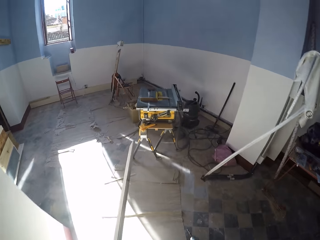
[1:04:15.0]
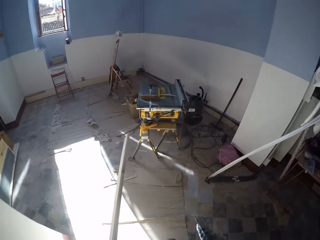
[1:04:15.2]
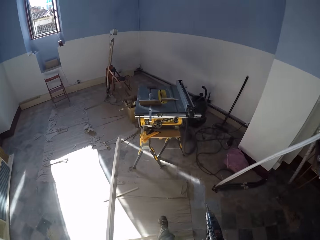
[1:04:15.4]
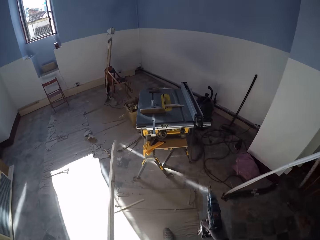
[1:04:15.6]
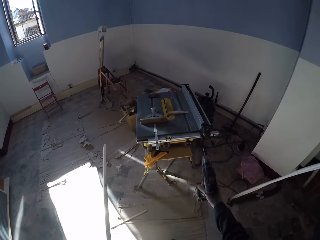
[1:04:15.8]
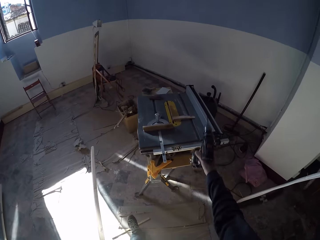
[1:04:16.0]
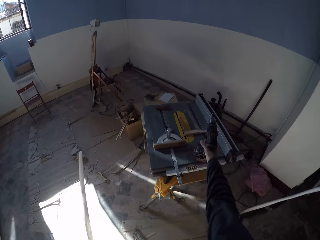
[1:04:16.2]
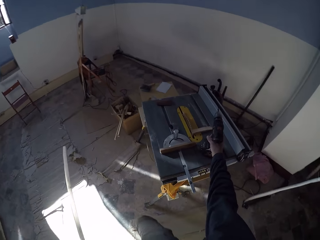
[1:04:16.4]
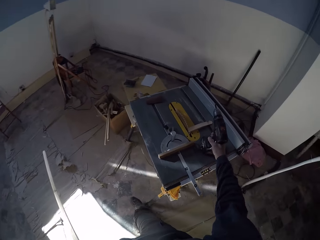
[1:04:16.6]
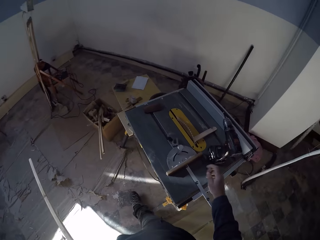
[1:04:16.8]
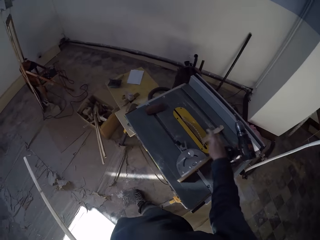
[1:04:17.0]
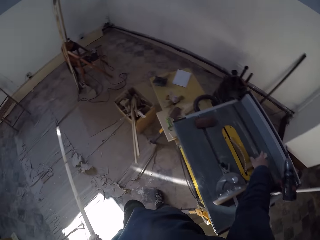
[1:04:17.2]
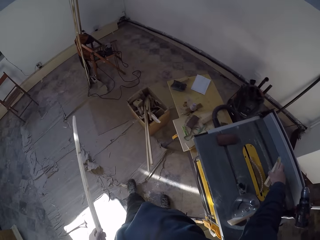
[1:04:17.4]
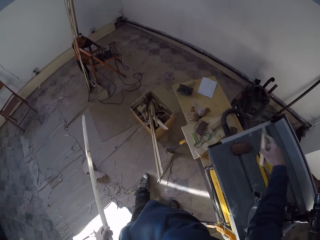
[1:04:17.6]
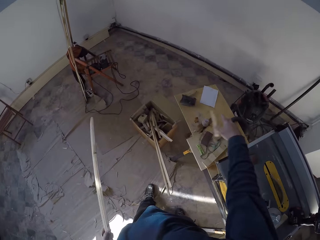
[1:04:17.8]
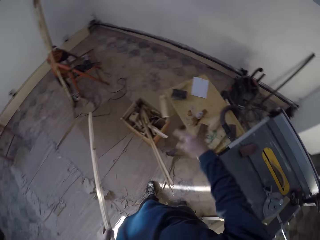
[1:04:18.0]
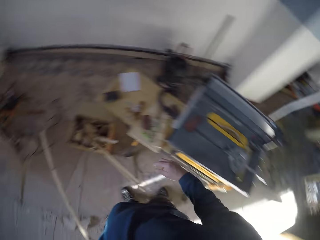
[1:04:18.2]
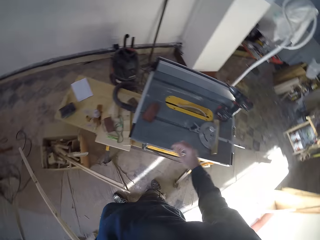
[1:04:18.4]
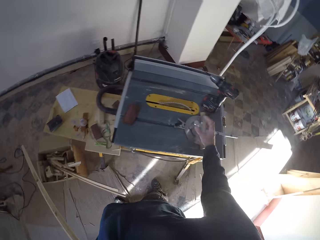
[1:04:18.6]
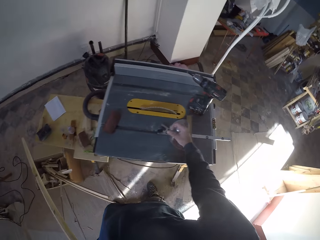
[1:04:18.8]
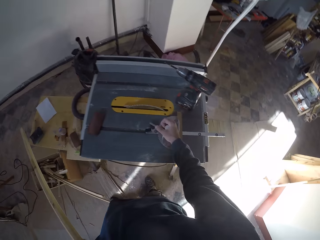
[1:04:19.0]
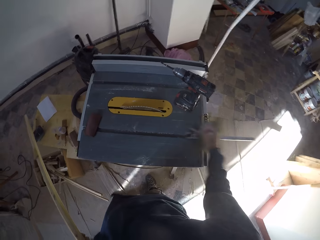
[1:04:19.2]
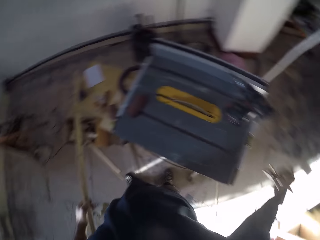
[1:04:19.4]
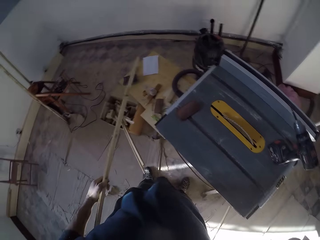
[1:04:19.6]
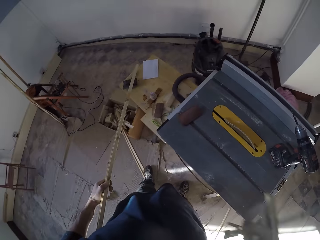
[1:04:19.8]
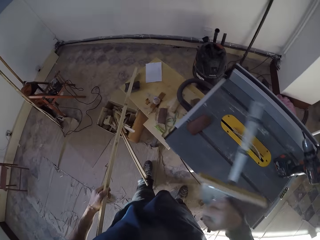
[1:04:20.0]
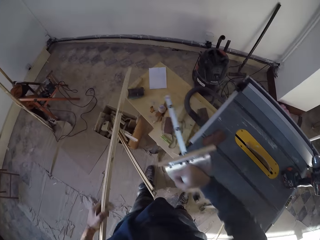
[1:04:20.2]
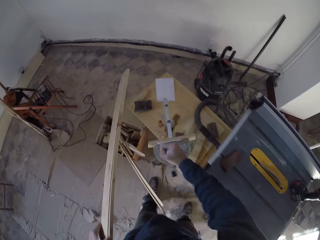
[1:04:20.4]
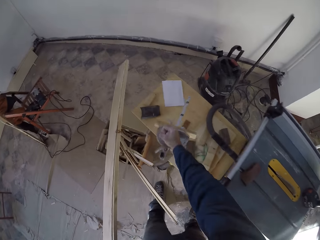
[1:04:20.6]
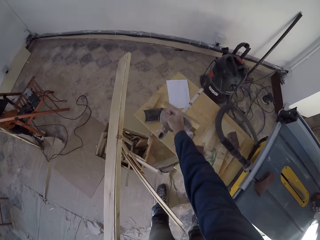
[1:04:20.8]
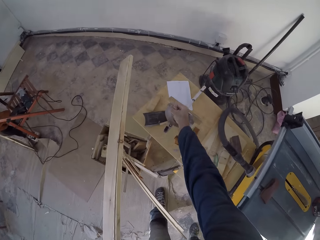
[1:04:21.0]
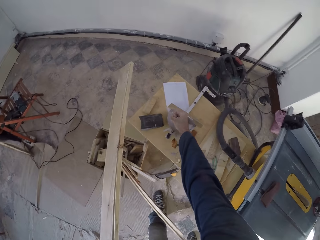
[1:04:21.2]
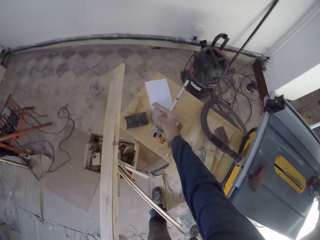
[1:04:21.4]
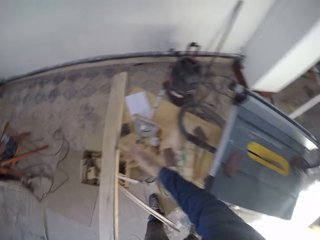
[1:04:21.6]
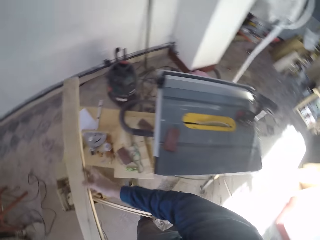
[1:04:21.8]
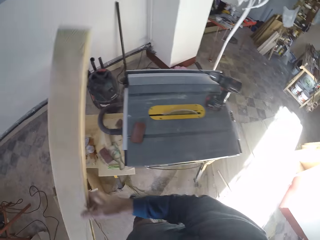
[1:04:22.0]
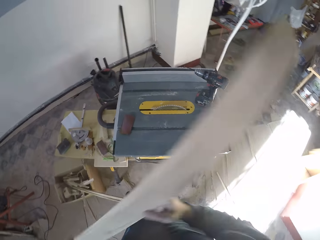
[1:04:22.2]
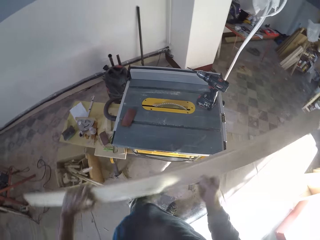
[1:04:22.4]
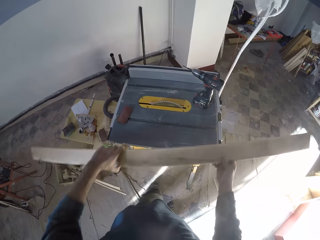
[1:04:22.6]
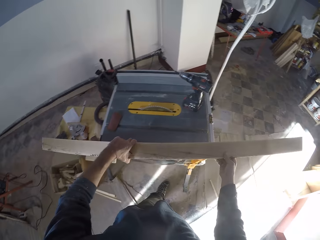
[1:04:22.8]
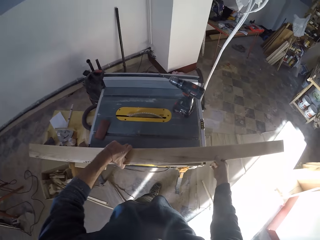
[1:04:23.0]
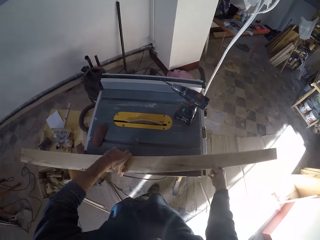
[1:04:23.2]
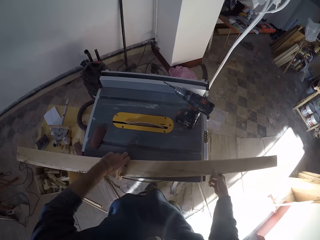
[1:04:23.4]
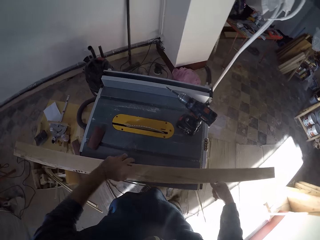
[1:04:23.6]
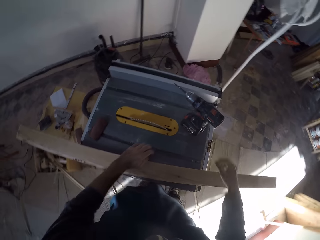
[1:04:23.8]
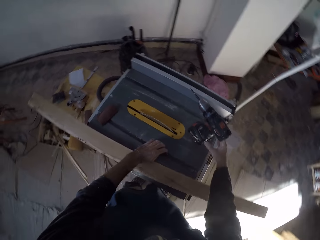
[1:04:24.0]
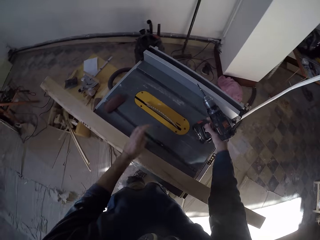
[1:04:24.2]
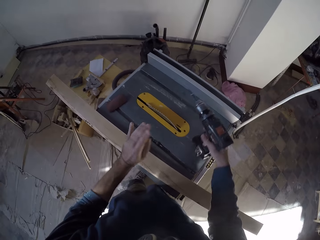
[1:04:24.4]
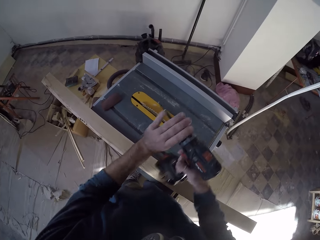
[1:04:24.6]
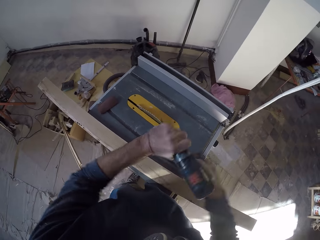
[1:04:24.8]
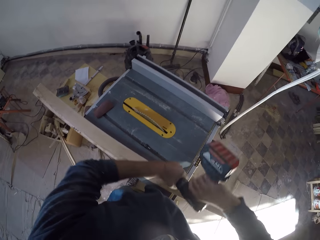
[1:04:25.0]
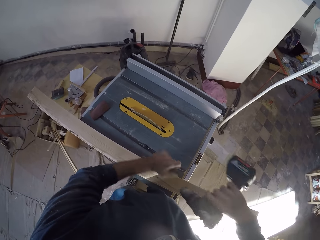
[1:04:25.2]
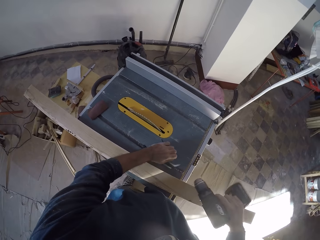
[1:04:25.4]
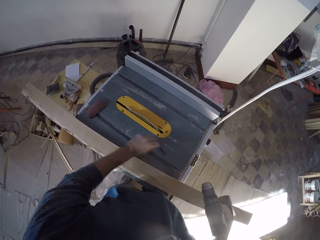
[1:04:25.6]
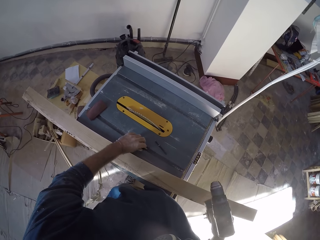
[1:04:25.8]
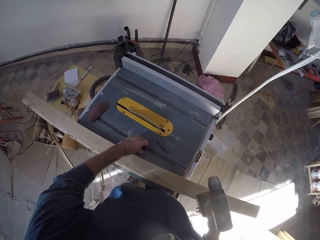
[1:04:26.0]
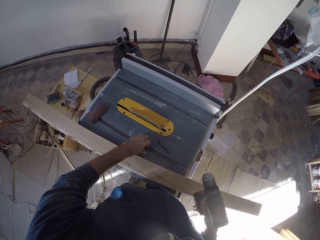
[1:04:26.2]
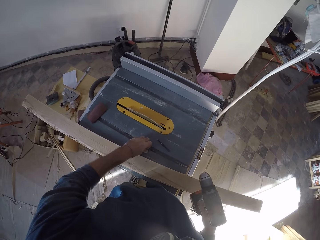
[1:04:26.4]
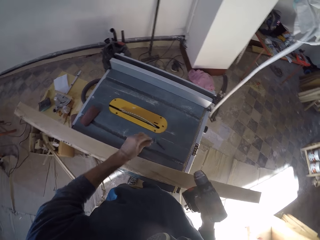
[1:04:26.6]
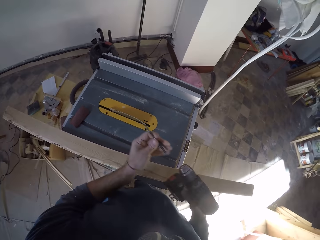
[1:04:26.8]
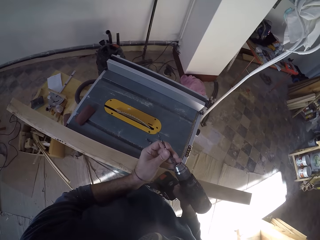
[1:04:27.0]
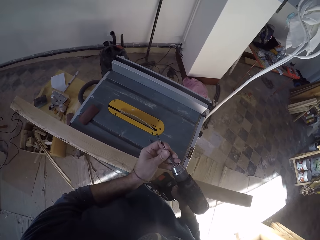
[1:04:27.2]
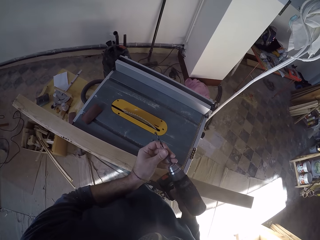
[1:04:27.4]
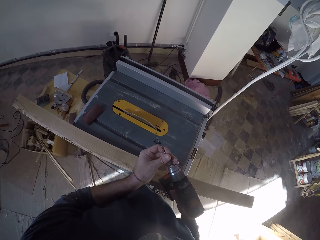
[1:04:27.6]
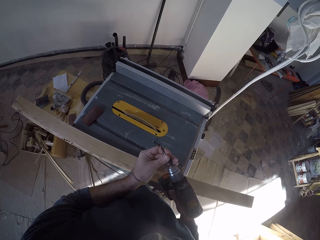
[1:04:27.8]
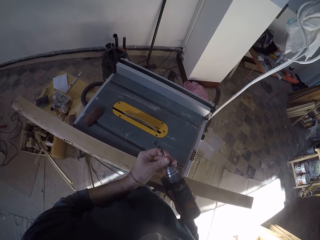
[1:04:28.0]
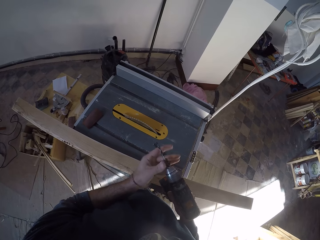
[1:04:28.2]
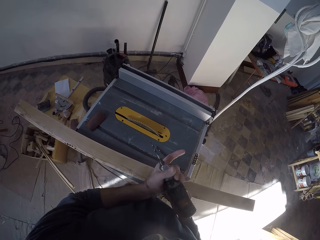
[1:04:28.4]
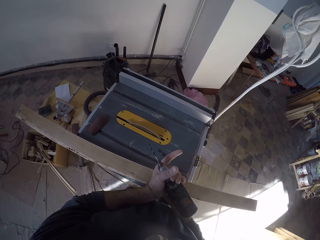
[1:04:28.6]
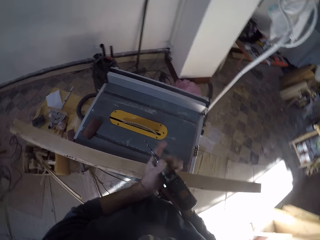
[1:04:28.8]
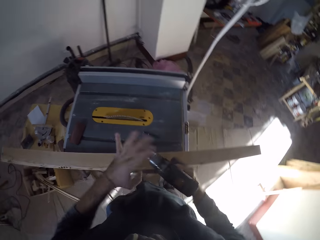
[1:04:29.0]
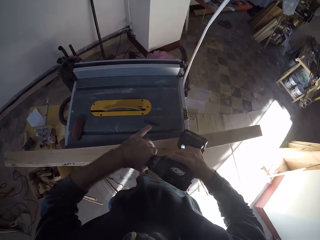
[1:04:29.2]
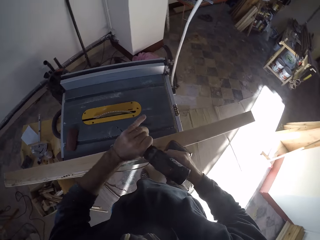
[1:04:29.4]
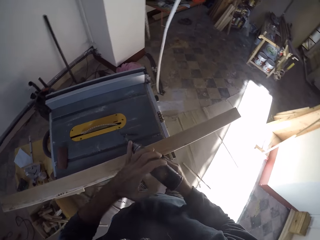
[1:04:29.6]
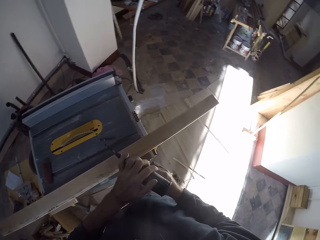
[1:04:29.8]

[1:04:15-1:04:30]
The camera wearer walks in the room. He drops the drill on the workbench with his right hand. He picks a plank from the workbench with his right hand. He drops the plank on the ground with his right hand. He removes the guard on the workbench with his right hand. He drops the guard on the table with his right hand. He holds the plank with both hands. He places the plank on the workbench with both hands. He picks the drill from the workbench with his right hand. He removes the drill bit from the drill with both hands. He drops the drill bit on the workbench with his left hand. He connects the drill bit and the drill with both hands.

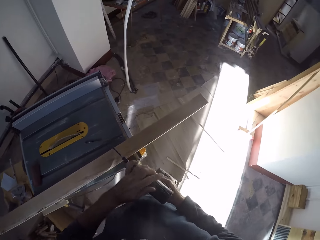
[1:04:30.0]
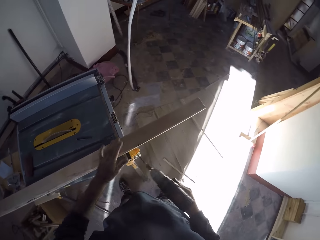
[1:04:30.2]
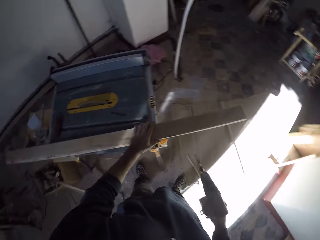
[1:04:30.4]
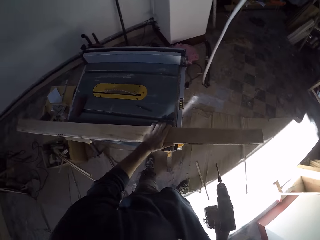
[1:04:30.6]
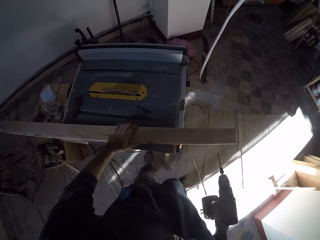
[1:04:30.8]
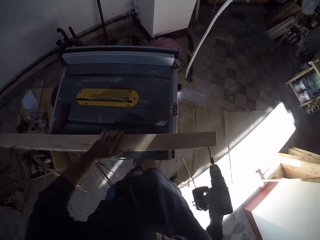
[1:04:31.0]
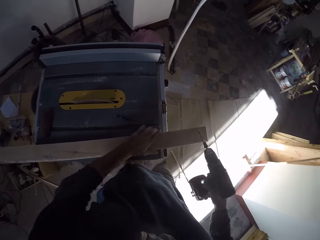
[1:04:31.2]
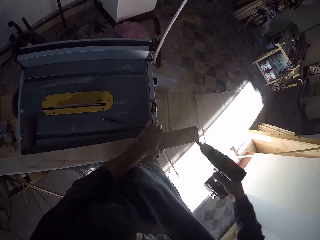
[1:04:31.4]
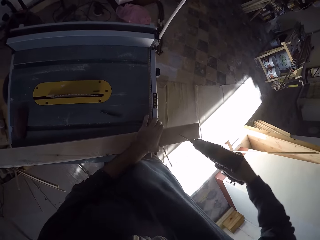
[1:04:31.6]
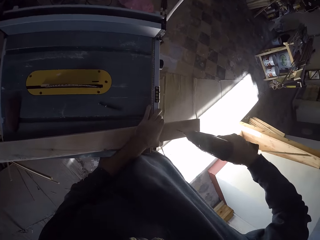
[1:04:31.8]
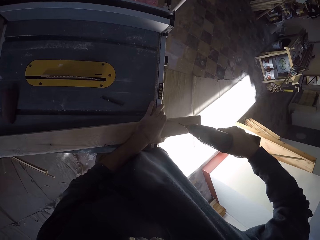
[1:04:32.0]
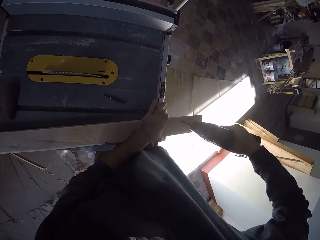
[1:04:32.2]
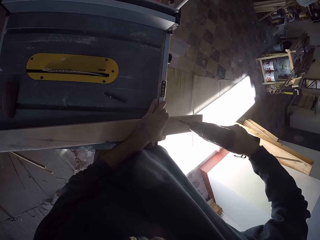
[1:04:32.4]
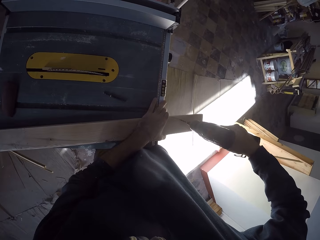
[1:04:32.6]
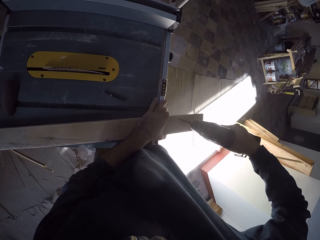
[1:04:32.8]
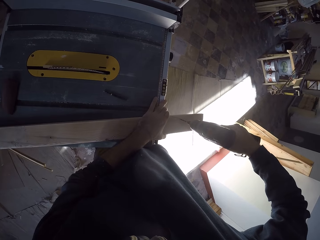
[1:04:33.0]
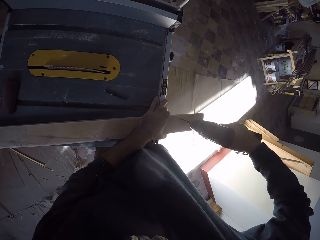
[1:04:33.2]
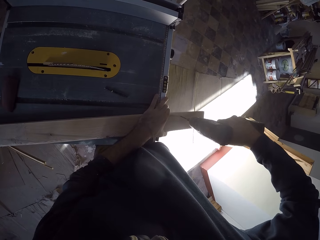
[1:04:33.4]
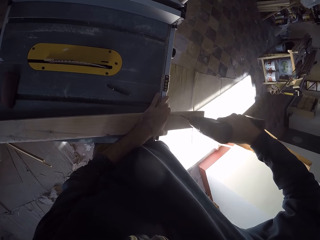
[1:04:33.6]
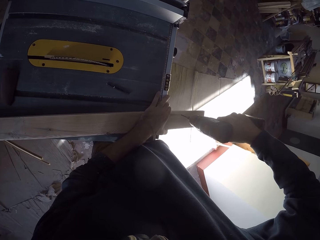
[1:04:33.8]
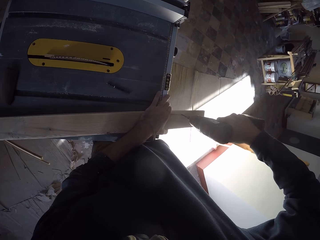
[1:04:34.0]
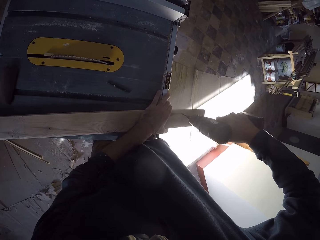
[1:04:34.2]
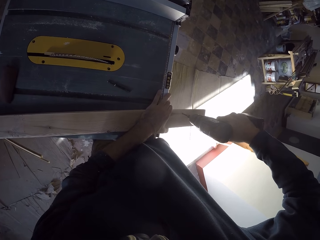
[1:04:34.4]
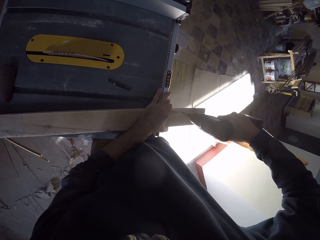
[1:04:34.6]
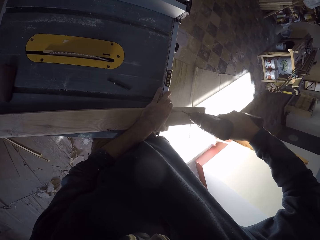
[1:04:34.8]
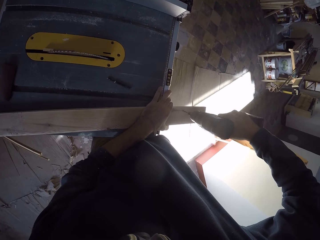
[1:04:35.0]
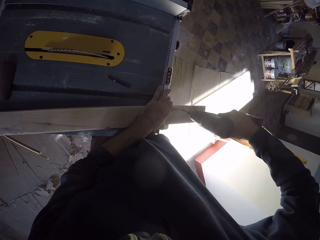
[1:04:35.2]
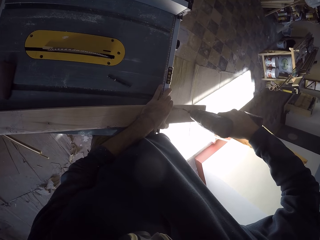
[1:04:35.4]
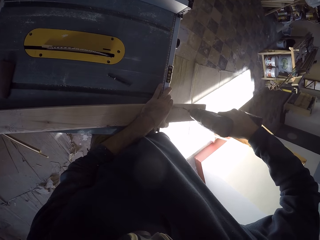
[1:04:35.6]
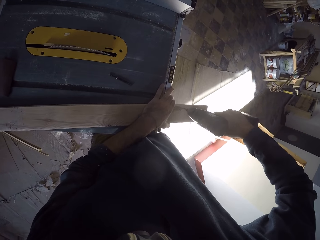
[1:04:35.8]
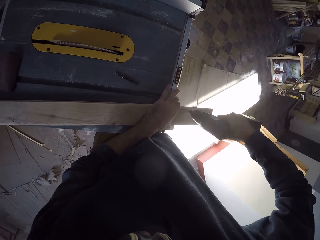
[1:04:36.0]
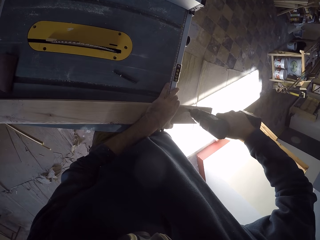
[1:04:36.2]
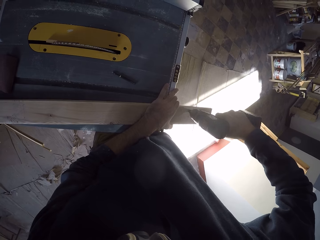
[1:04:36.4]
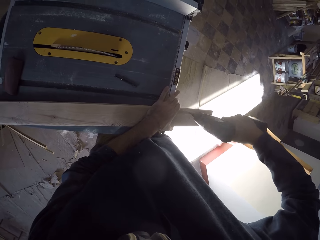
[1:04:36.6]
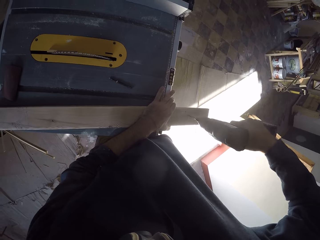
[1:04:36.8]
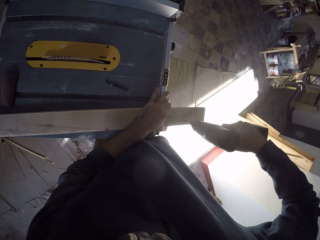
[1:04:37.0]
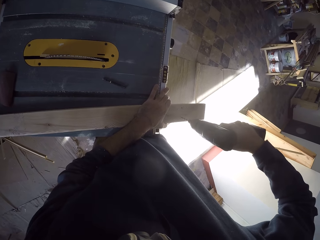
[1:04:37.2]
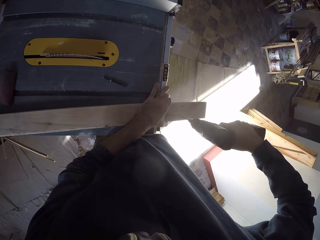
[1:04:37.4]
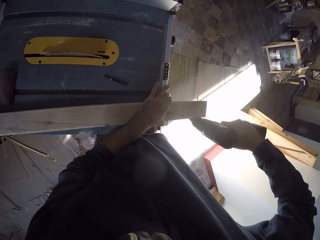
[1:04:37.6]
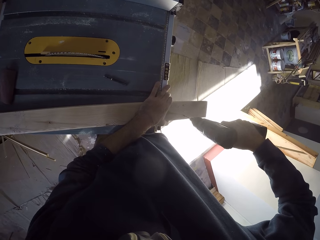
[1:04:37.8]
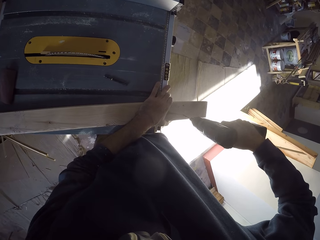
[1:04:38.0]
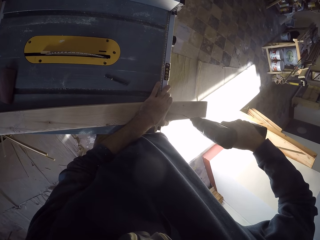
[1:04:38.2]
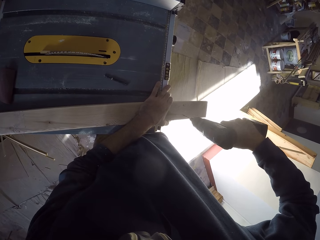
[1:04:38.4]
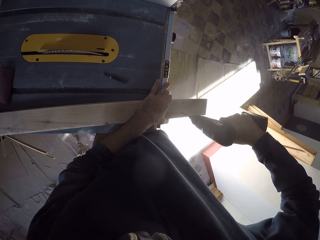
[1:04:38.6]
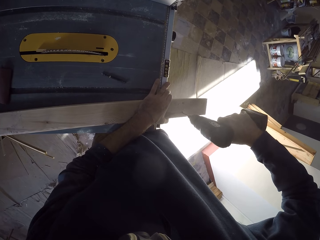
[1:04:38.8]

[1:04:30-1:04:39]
The camera wearer drills holes in the plank with the drill in his right hand. He puts a nail in the wood.
